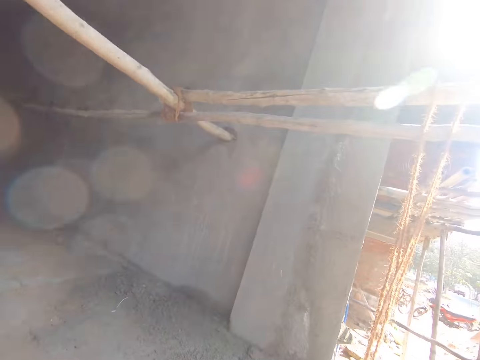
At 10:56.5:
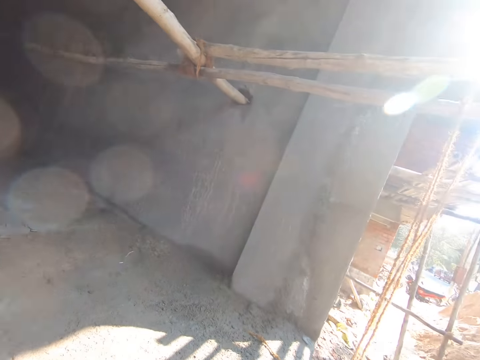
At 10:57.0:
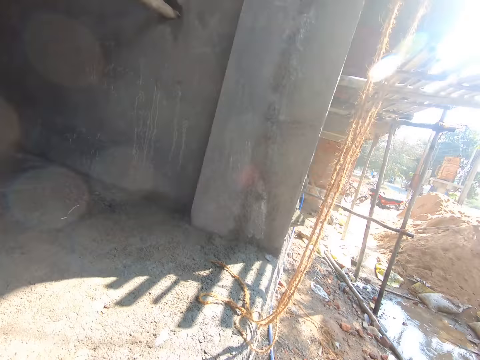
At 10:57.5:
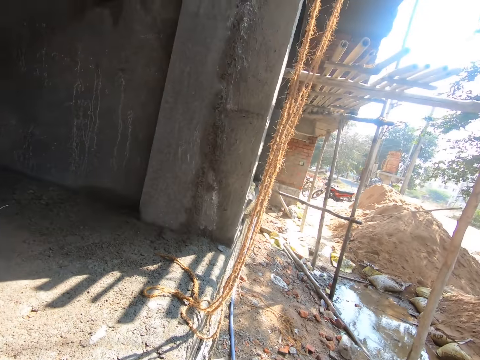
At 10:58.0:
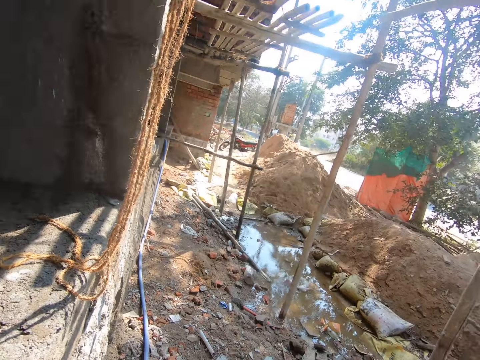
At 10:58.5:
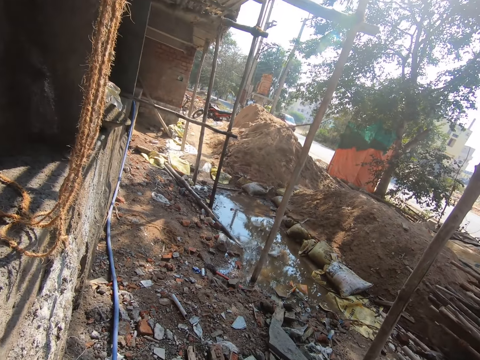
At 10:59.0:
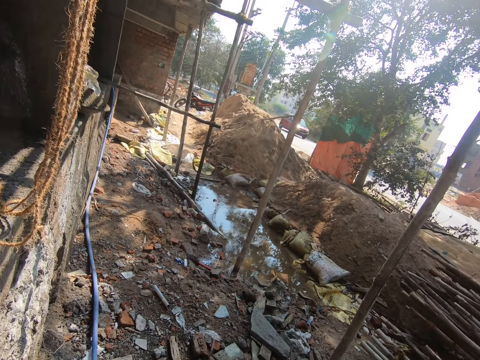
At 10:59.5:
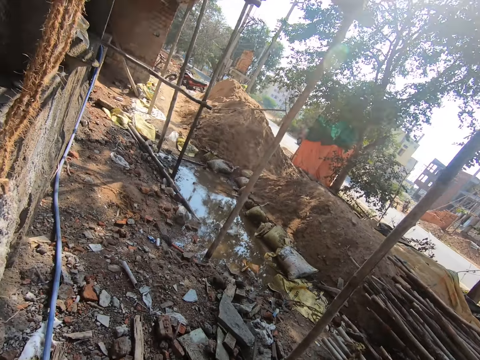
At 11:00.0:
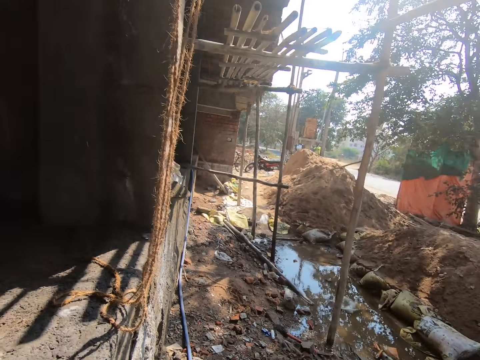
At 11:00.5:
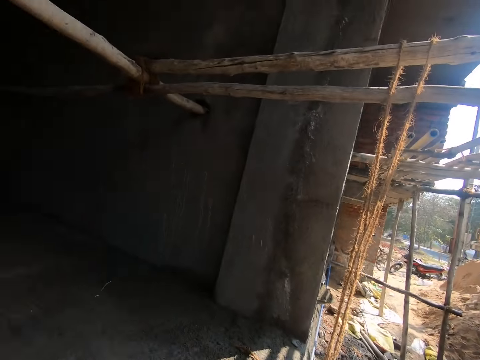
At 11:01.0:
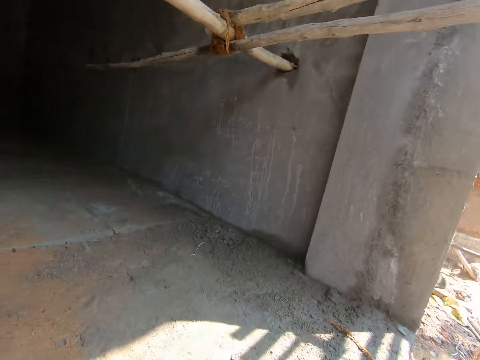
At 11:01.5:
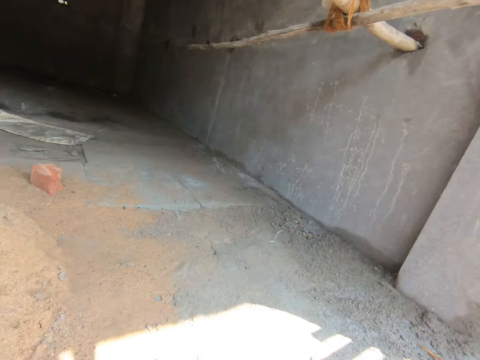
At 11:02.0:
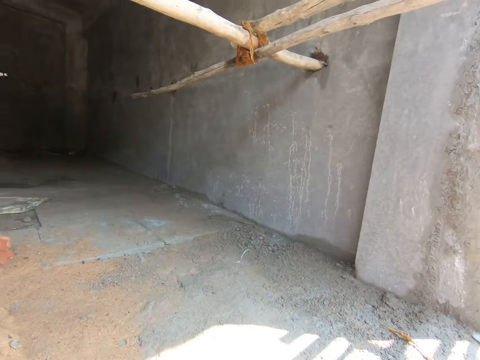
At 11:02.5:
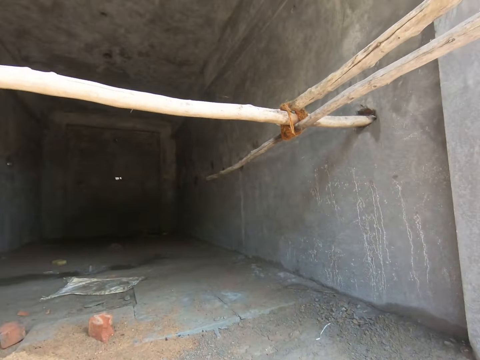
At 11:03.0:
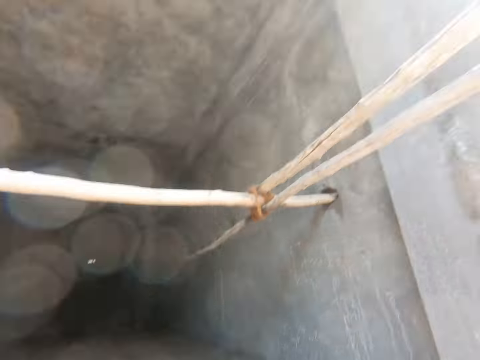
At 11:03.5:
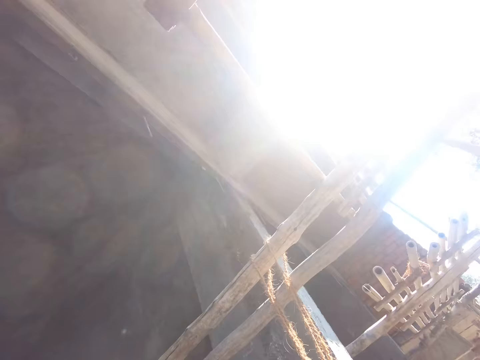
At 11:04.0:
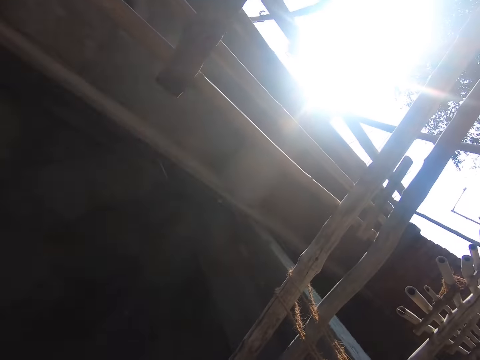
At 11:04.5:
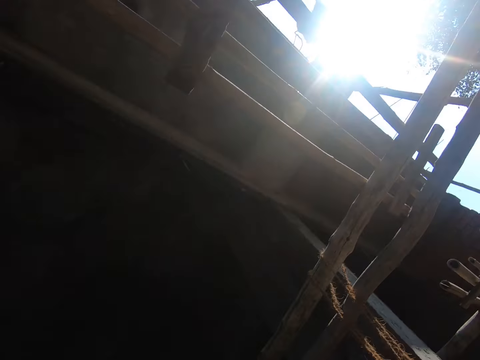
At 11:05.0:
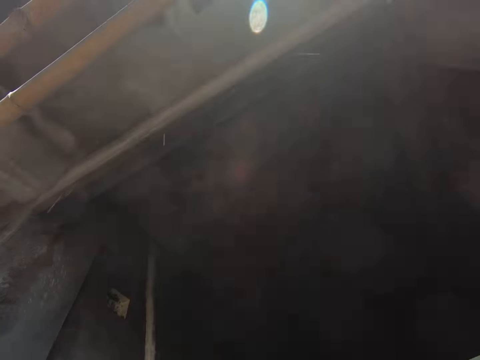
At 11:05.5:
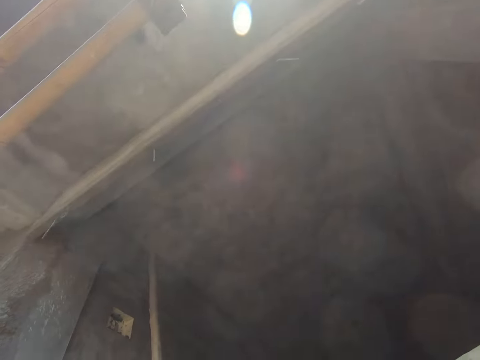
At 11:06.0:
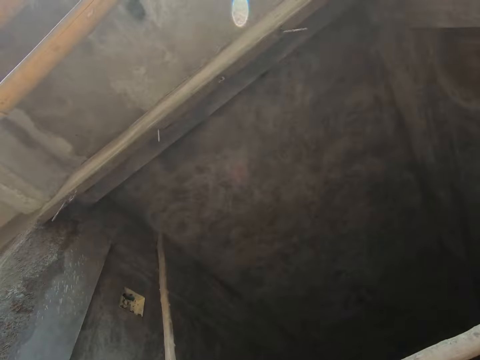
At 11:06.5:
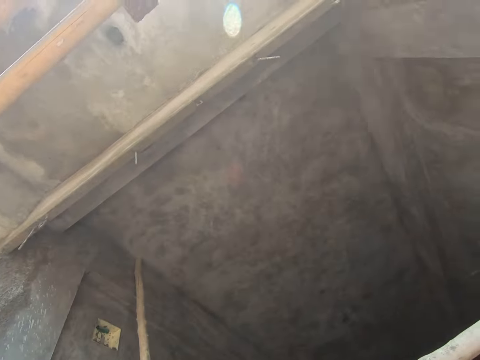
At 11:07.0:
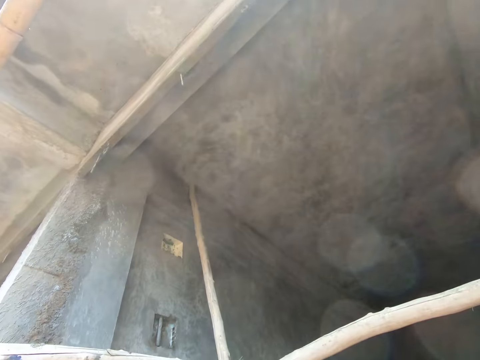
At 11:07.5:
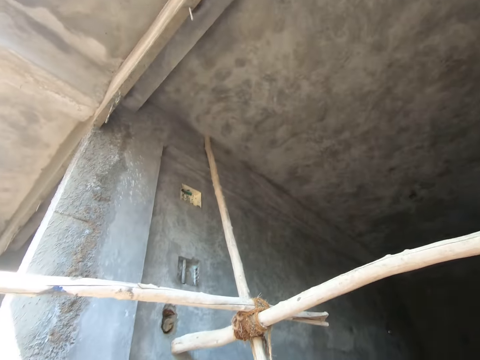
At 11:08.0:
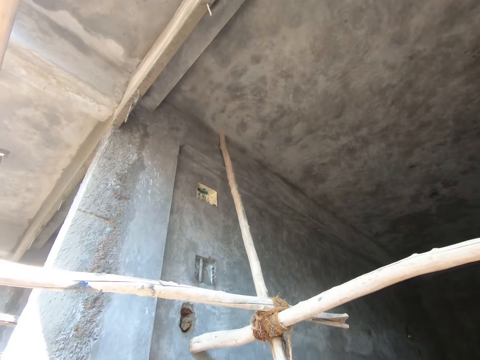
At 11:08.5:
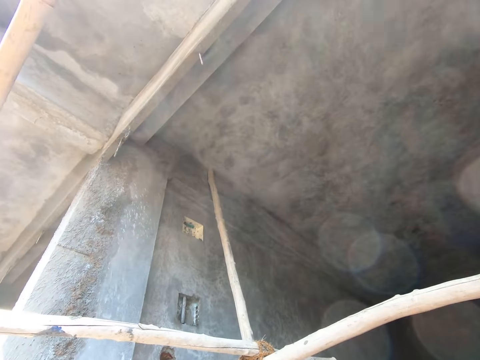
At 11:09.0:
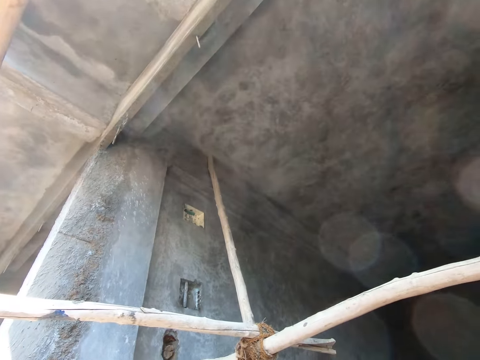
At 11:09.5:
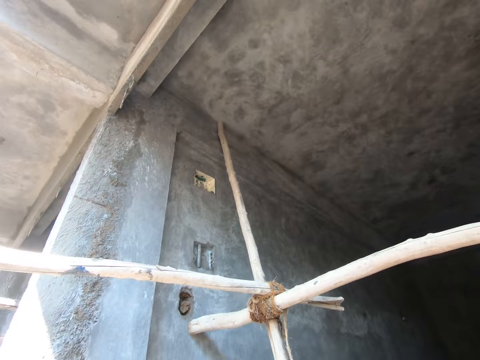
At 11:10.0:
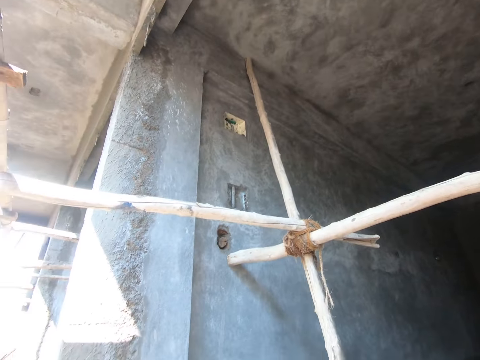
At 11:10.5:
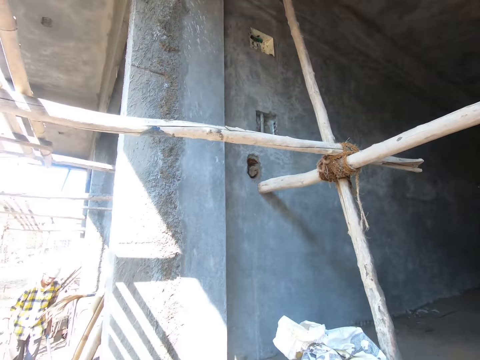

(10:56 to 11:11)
The camera wearer looks around. They look around the construction site.

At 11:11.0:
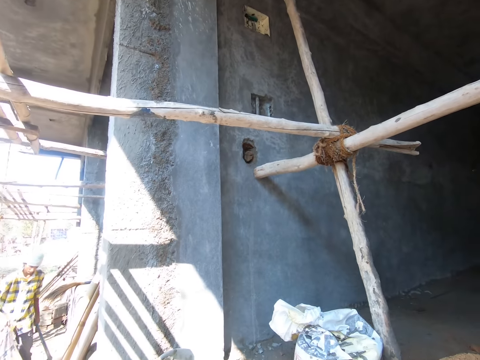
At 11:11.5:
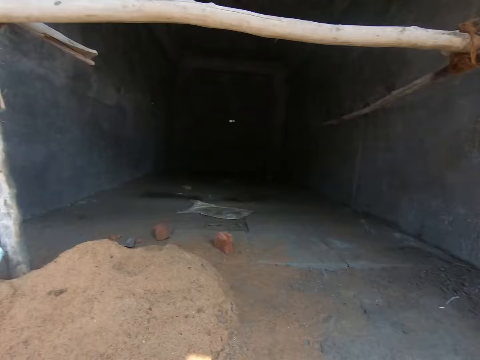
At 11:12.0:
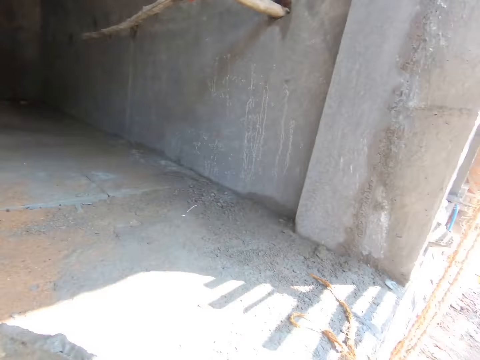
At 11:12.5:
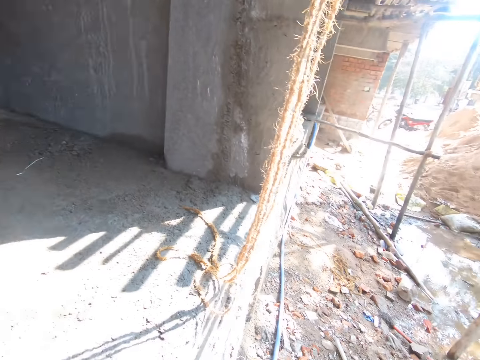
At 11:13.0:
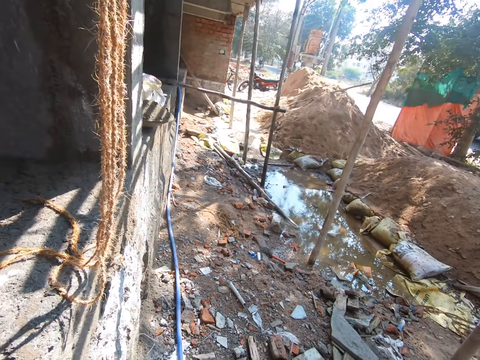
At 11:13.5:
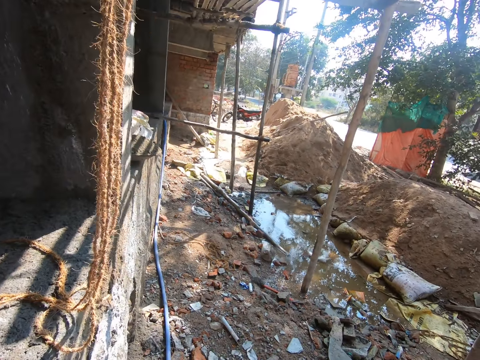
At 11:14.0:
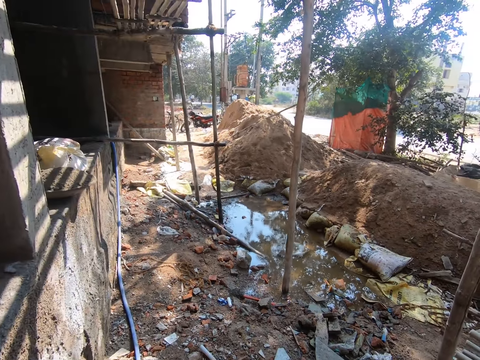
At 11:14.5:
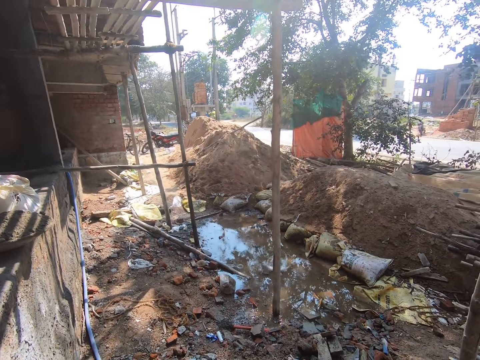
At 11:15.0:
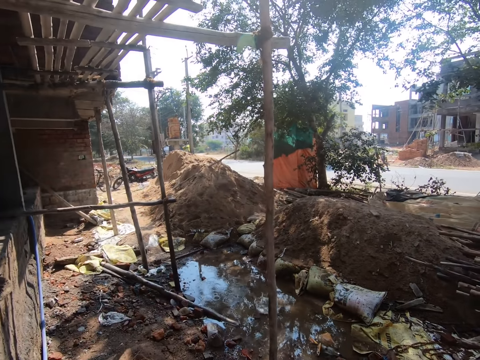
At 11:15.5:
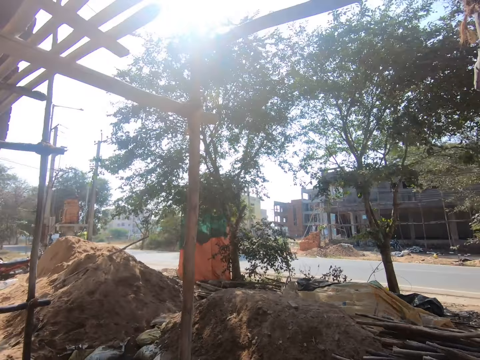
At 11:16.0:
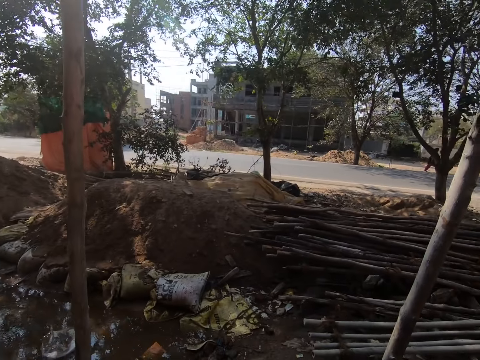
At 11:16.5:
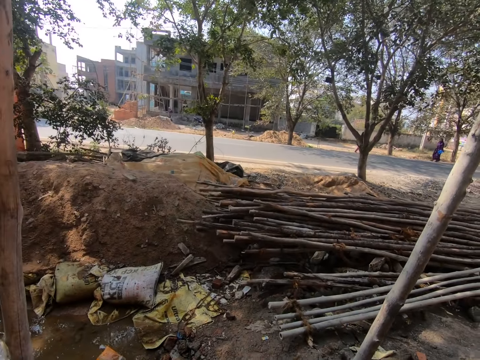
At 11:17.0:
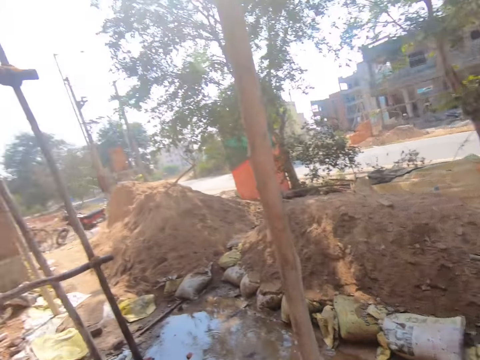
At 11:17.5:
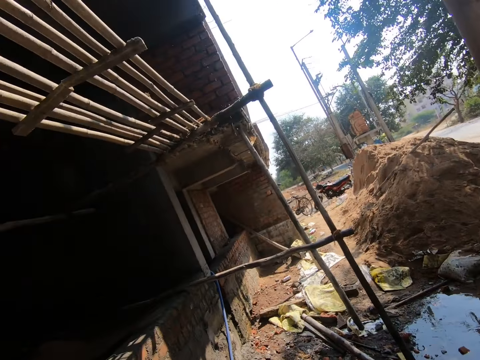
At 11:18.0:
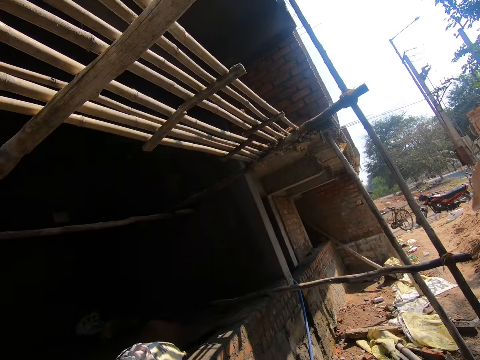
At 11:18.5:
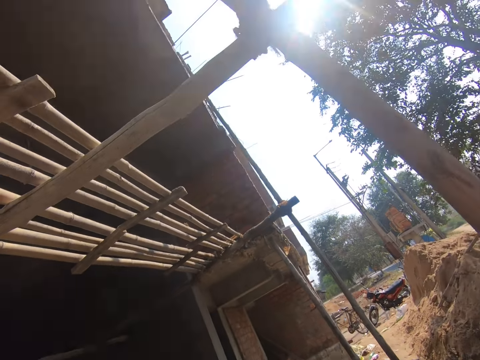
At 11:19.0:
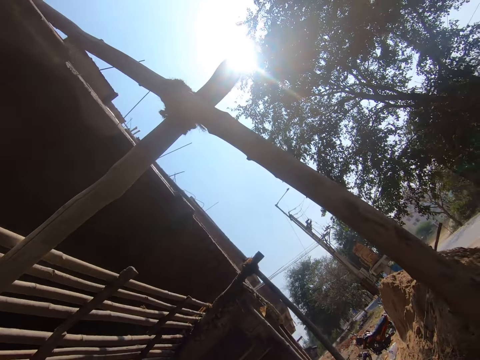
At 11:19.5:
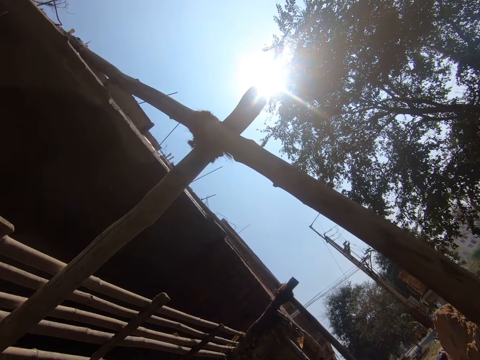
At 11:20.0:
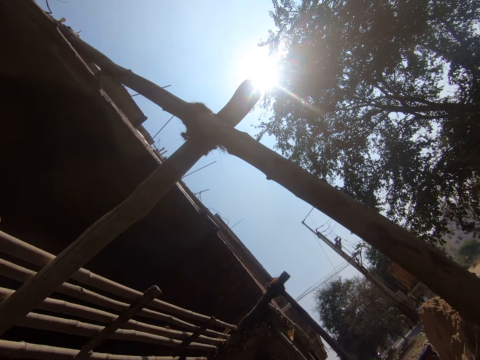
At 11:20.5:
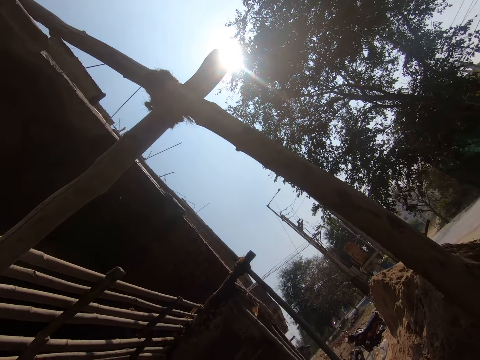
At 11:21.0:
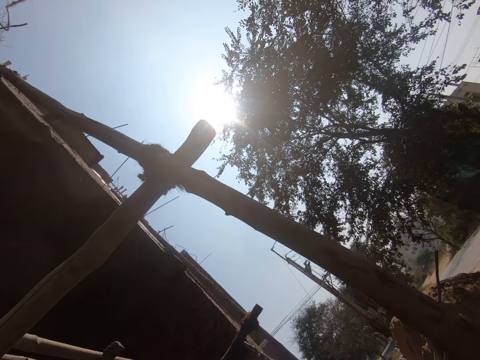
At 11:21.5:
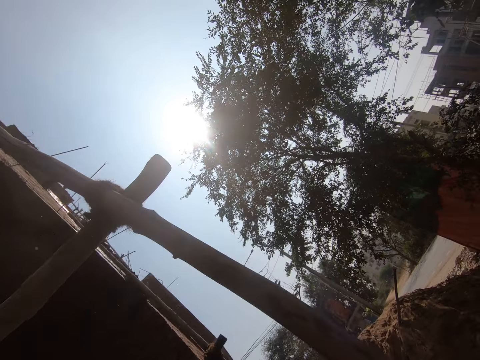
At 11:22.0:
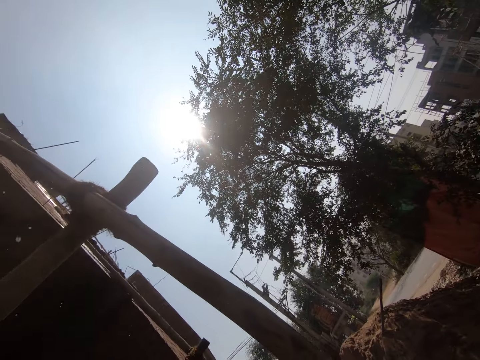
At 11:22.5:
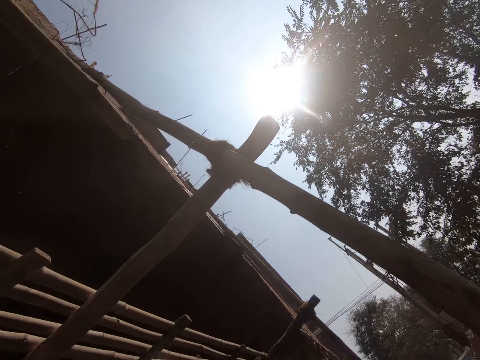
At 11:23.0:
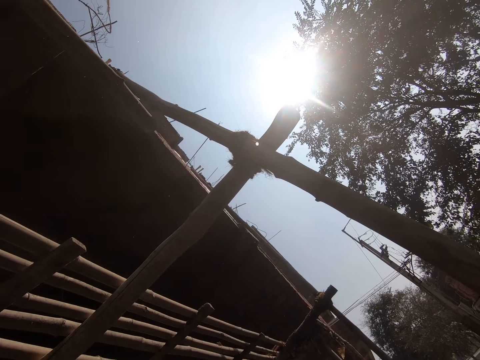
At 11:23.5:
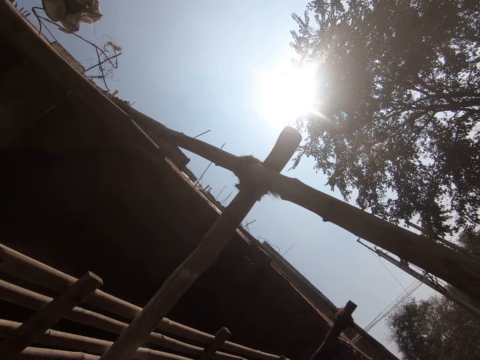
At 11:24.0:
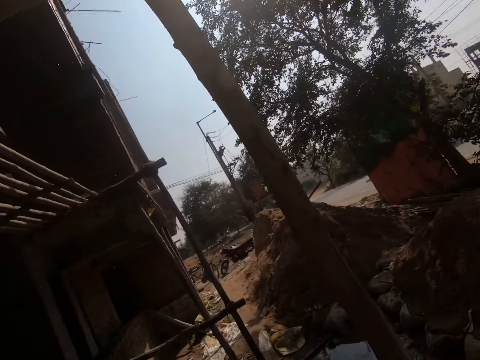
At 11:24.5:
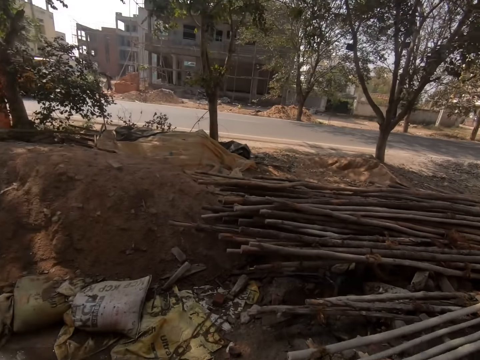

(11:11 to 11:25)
The camera wearer walks around the construction site. They look around.
